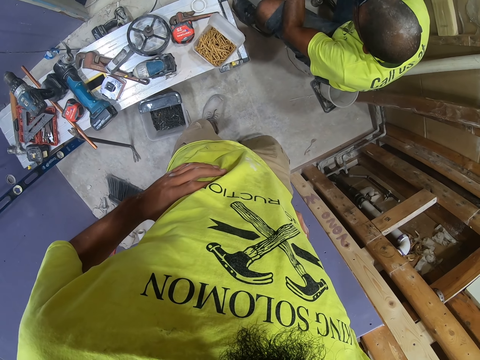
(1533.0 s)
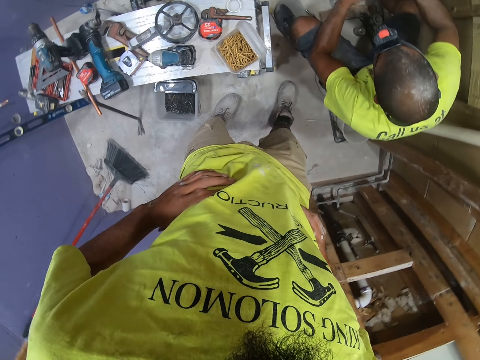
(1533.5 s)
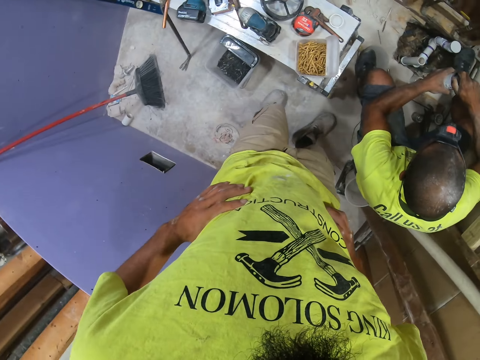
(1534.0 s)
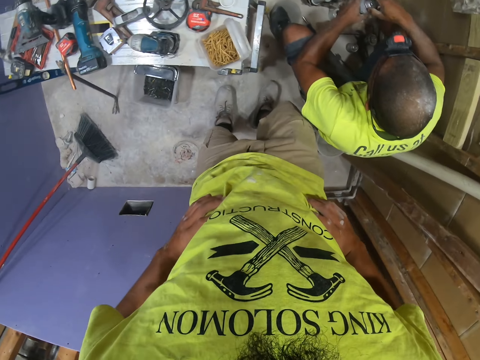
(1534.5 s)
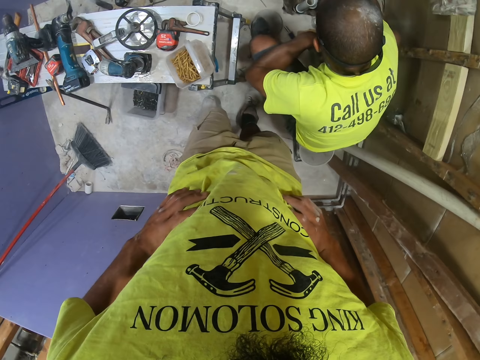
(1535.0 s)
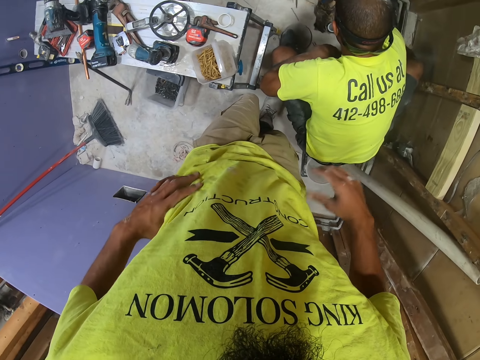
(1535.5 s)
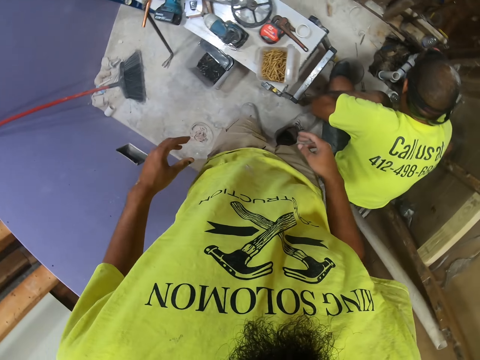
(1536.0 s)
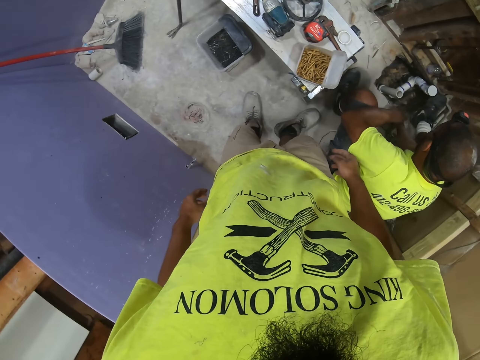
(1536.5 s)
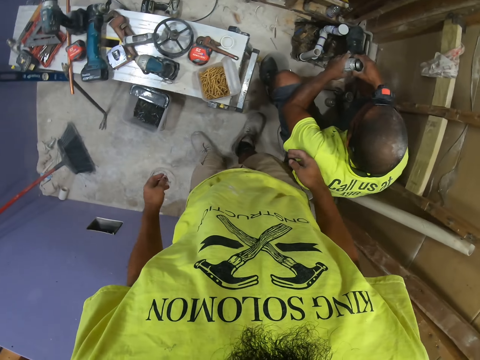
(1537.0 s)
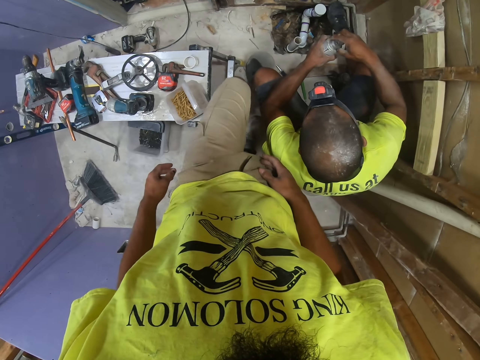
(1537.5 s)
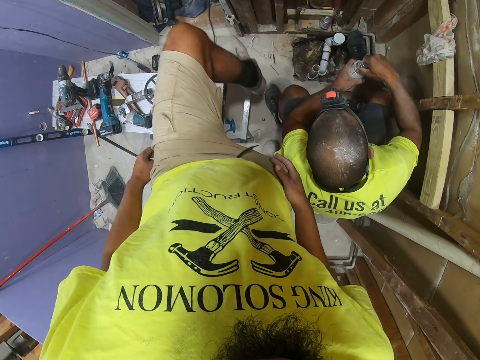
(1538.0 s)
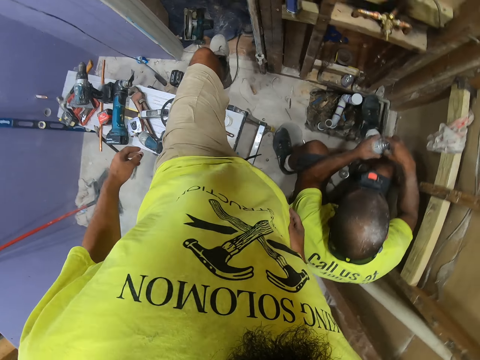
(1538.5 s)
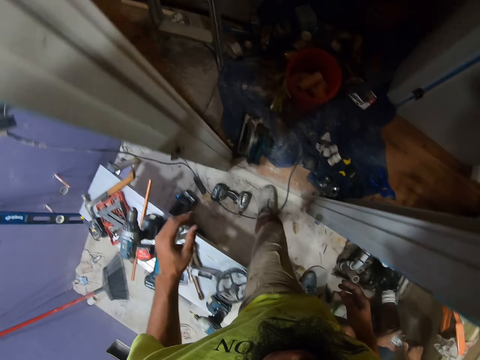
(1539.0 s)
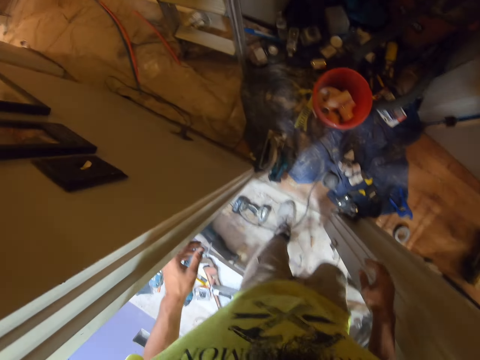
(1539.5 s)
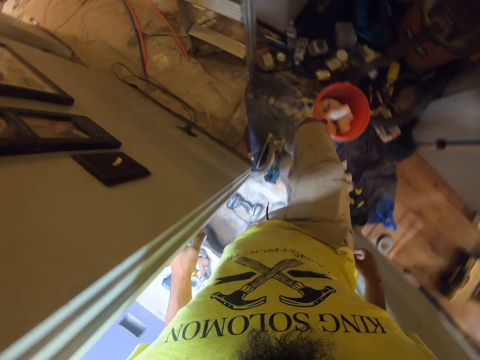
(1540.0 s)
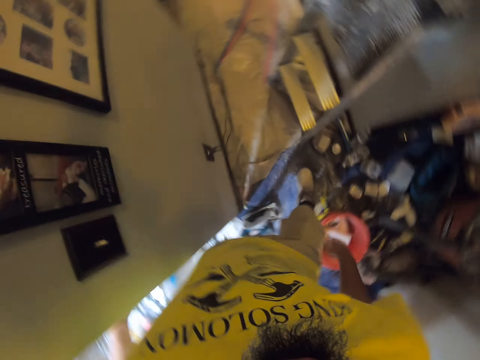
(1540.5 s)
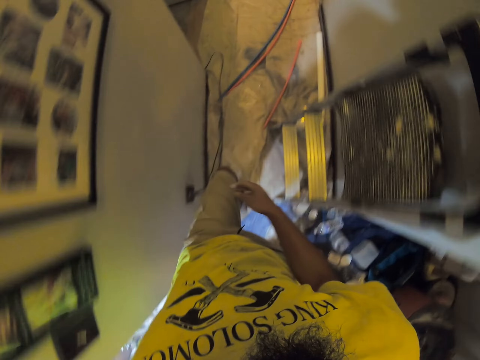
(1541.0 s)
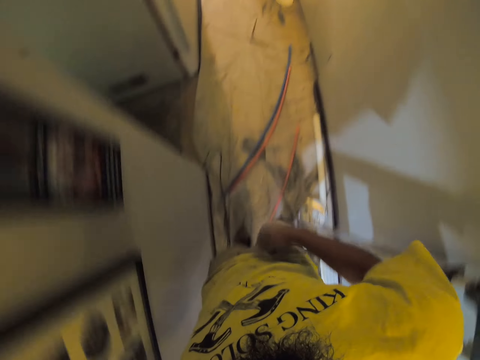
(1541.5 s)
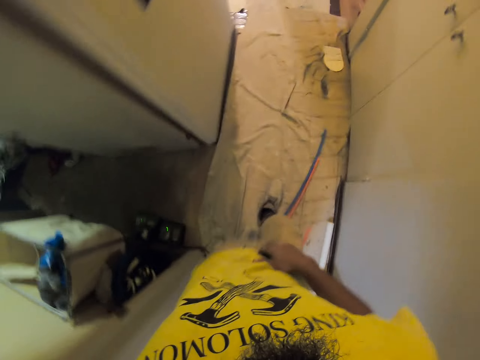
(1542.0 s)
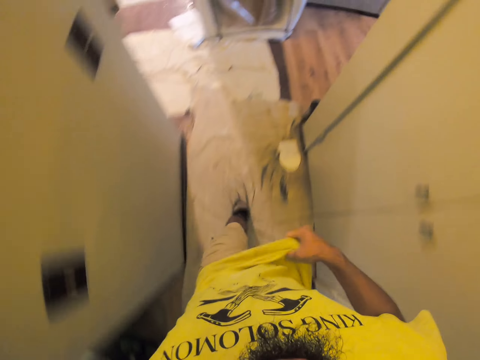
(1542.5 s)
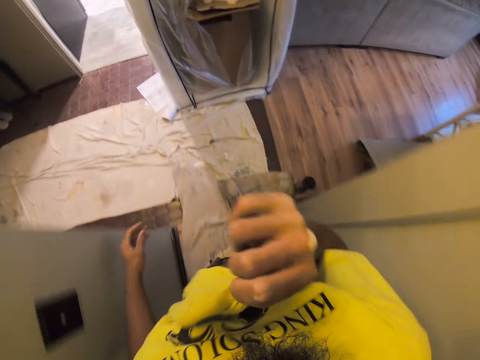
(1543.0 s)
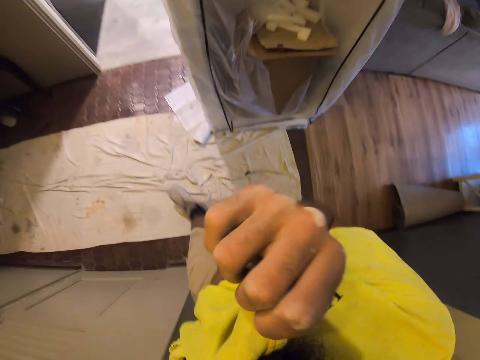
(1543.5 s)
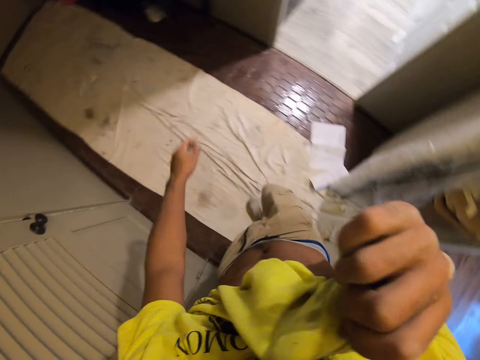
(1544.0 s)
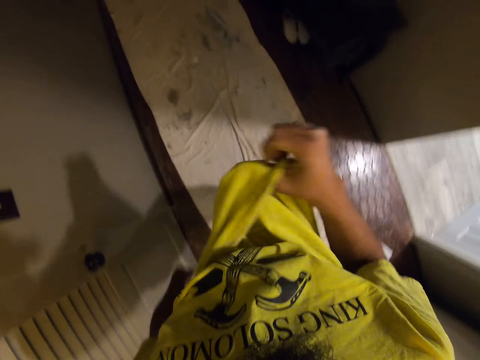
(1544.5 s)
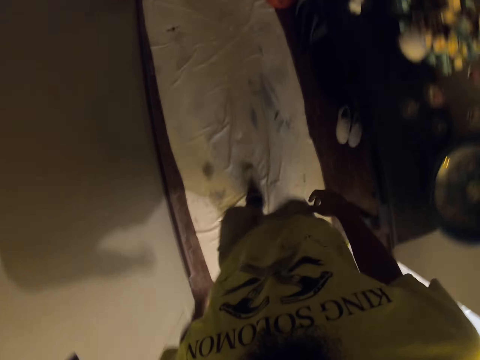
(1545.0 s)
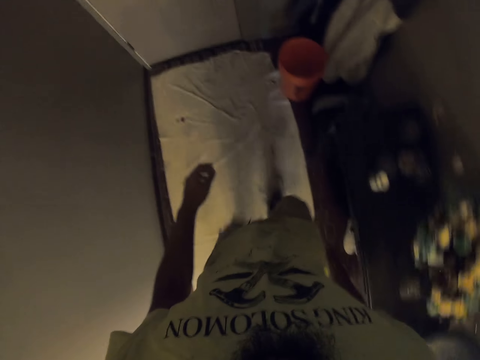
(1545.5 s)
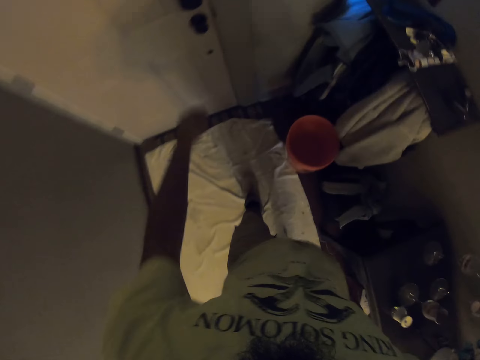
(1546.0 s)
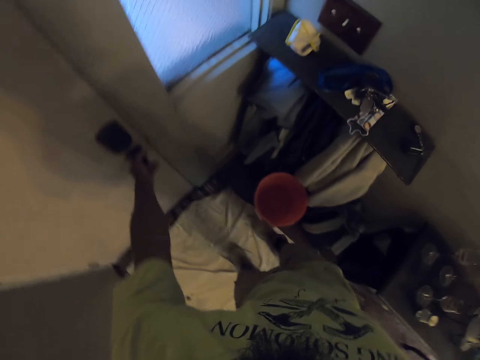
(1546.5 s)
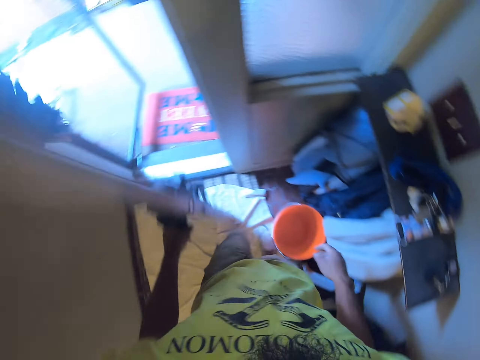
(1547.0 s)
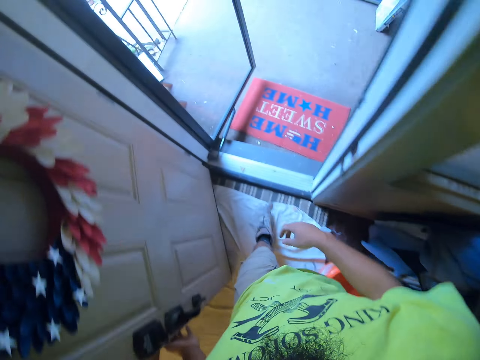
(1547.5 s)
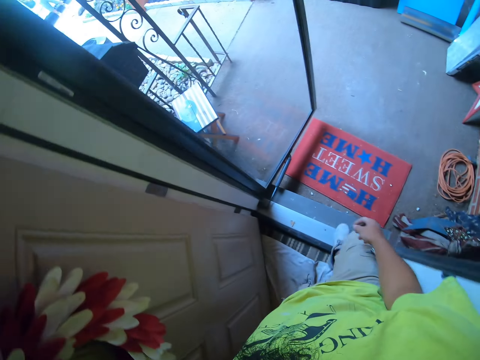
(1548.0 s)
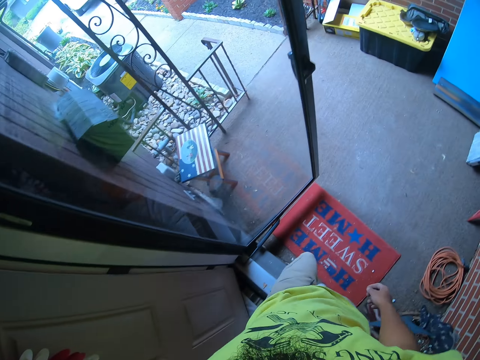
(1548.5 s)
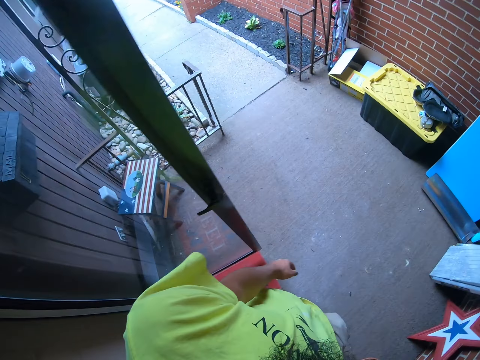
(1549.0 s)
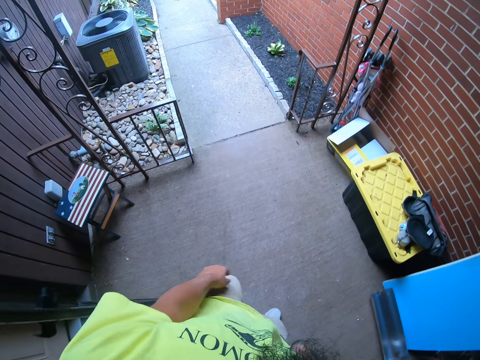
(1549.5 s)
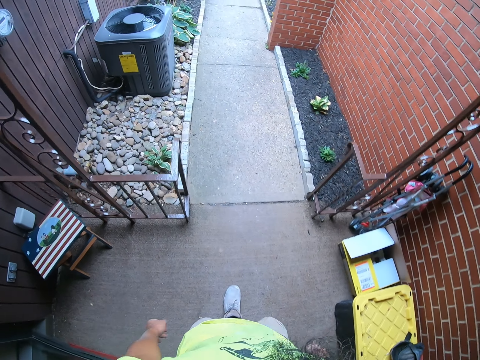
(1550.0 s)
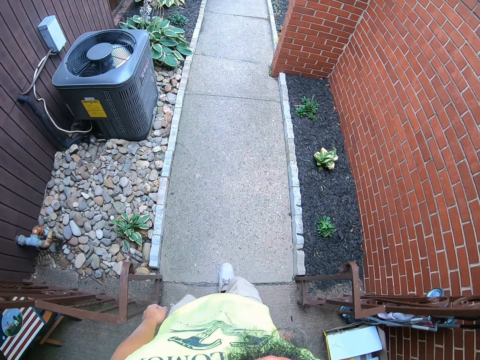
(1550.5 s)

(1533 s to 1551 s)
The camera wearer steps on the floor. They walk. They swing both hands. They walk in the house. They touch the shirt with the right hand. They wipe something using the shirt. They swing the right hand. They swing the left hand. They open the door with the left hand. They walk out of the house through the door. They walk in the compound.

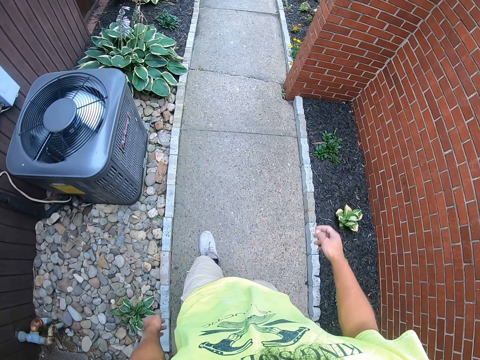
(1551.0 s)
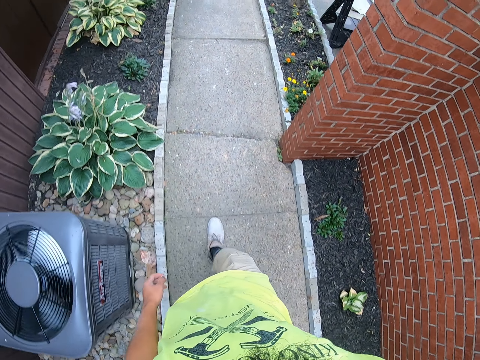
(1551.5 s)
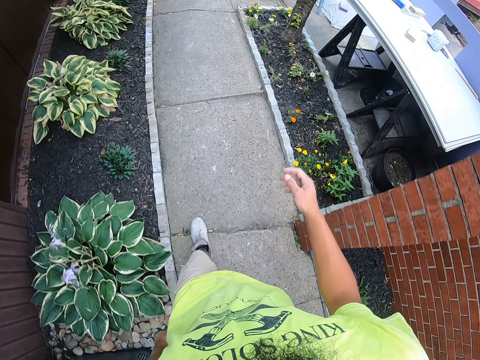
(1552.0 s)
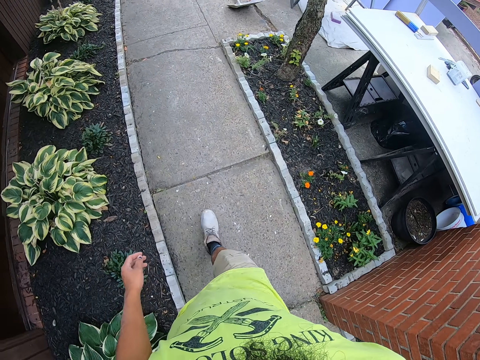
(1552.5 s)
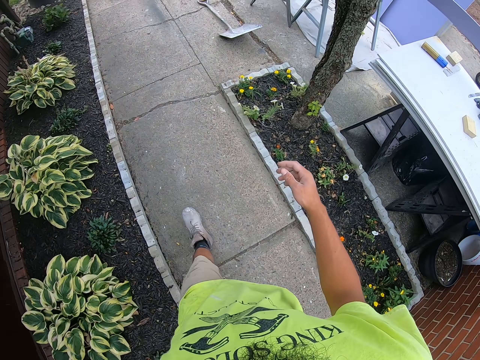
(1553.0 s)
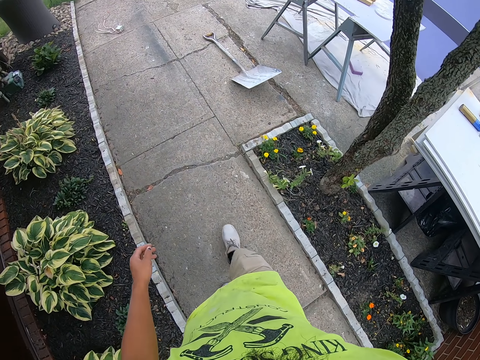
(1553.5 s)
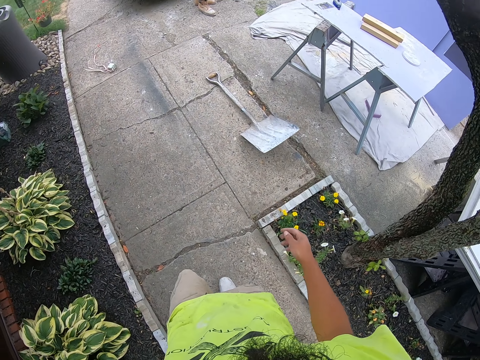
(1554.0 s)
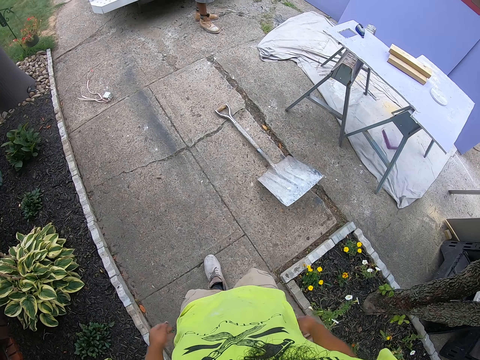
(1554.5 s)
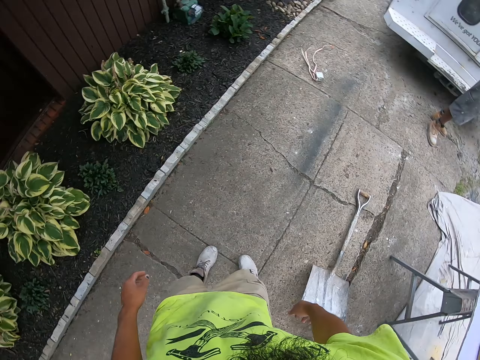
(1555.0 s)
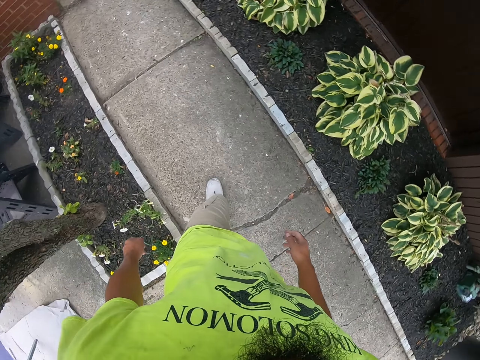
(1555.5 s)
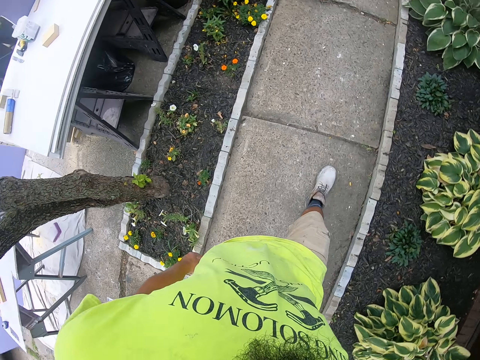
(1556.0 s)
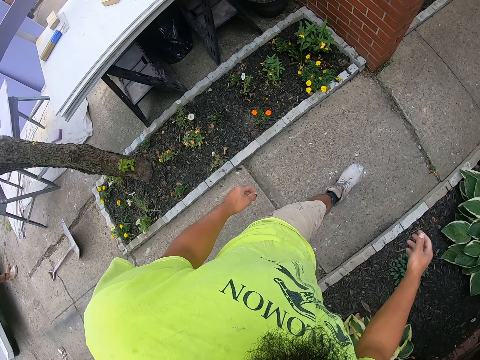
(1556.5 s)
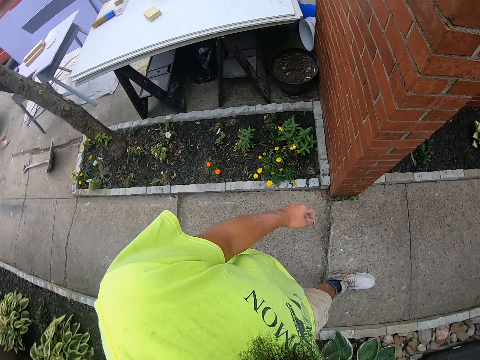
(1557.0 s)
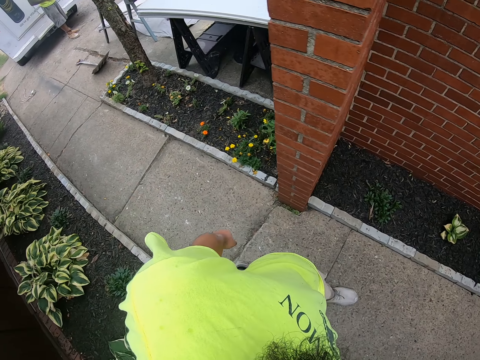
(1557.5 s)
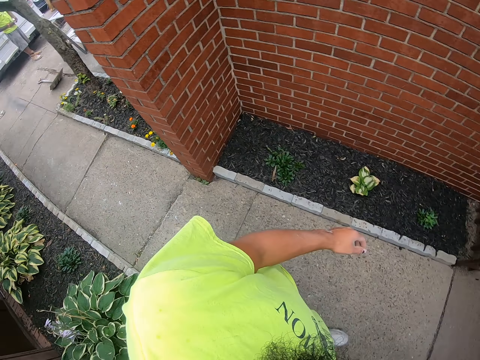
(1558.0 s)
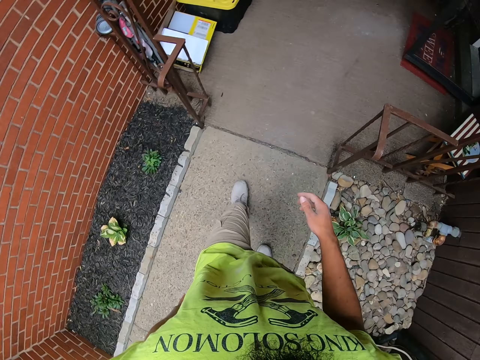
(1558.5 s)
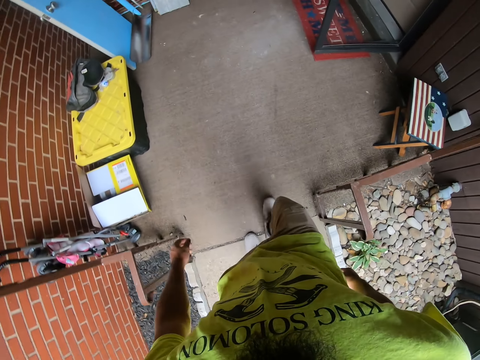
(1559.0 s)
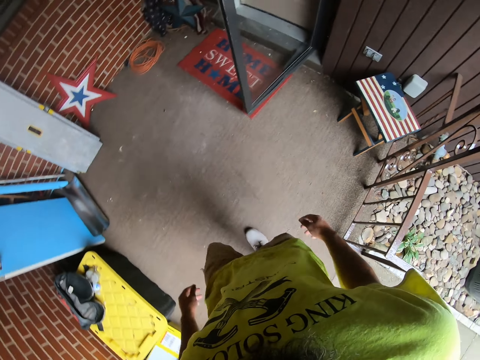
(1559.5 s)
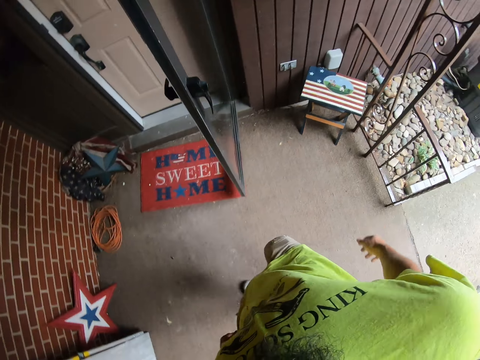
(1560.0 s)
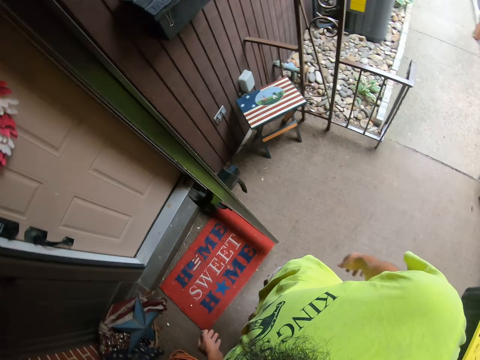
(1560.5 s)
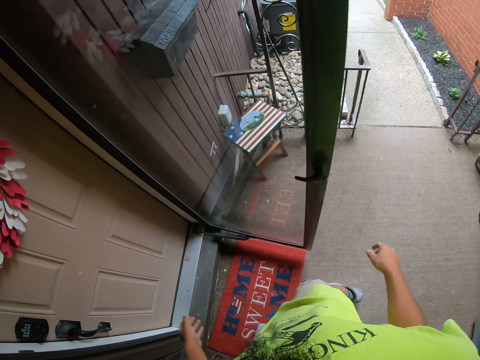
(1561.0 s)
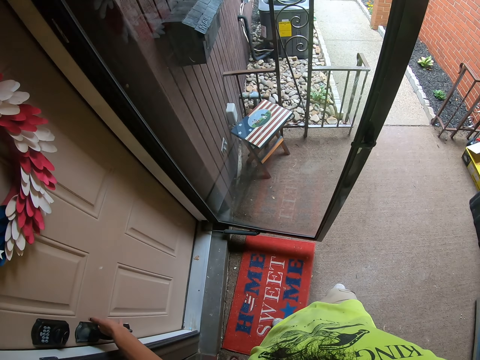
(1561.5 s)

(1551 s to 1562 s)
The camera wearer stares at the wall. They walk in the compound. They swing the left hand.
